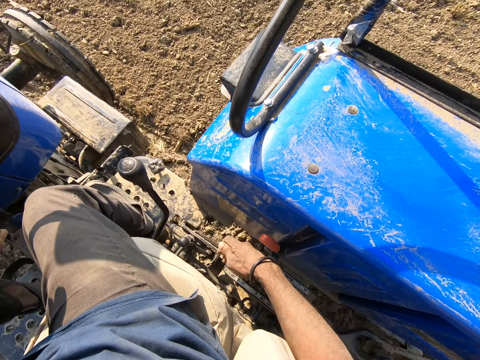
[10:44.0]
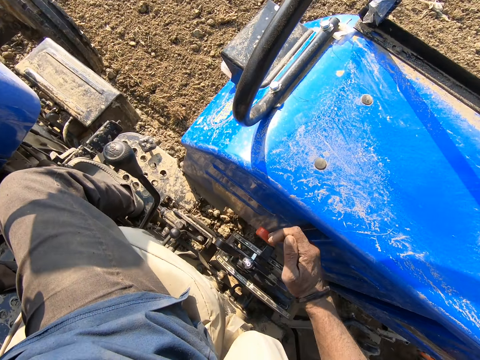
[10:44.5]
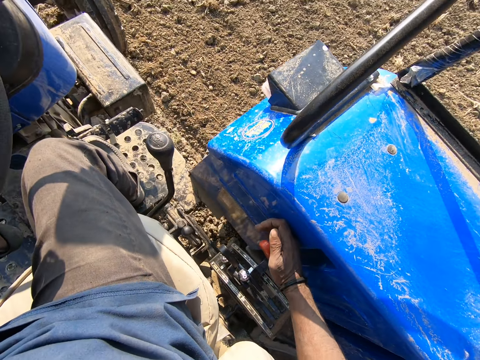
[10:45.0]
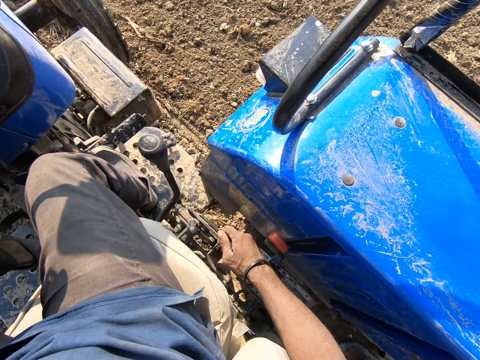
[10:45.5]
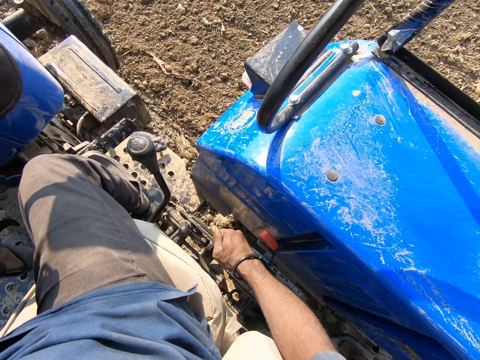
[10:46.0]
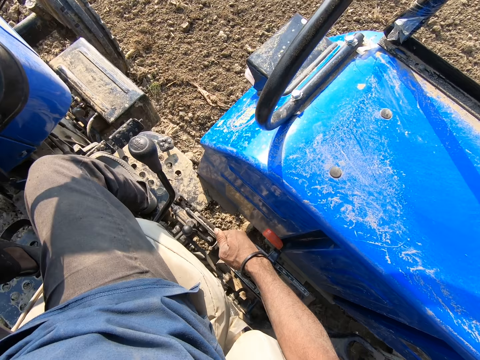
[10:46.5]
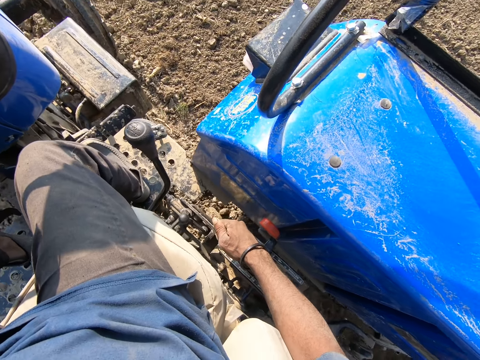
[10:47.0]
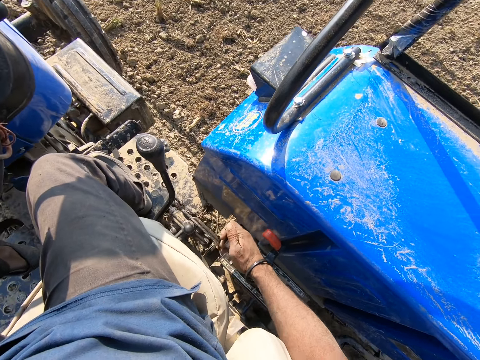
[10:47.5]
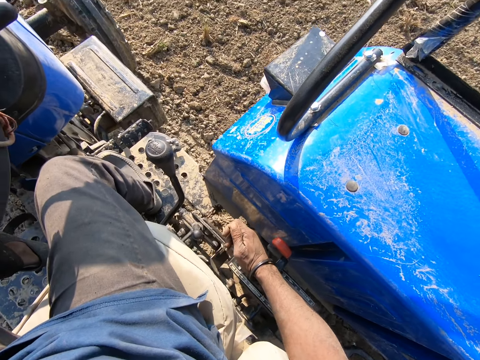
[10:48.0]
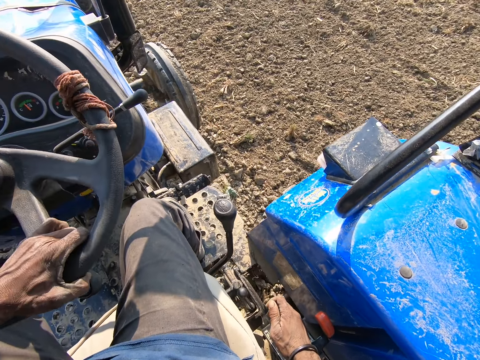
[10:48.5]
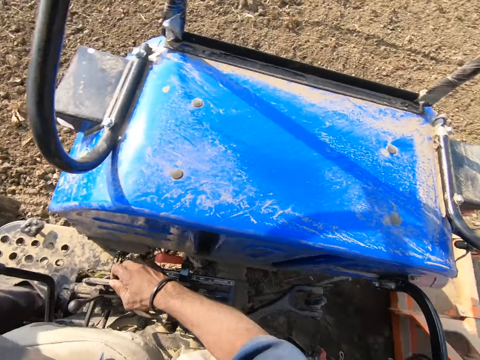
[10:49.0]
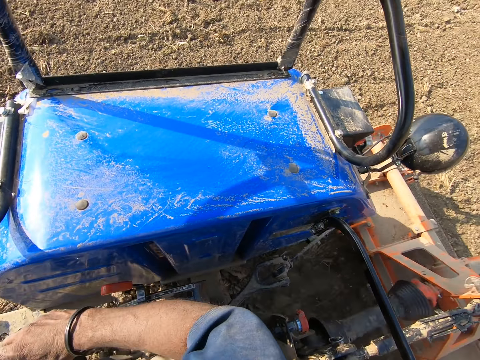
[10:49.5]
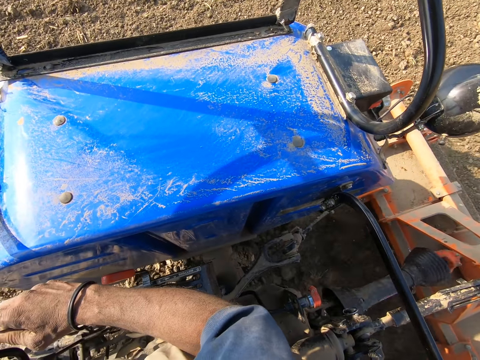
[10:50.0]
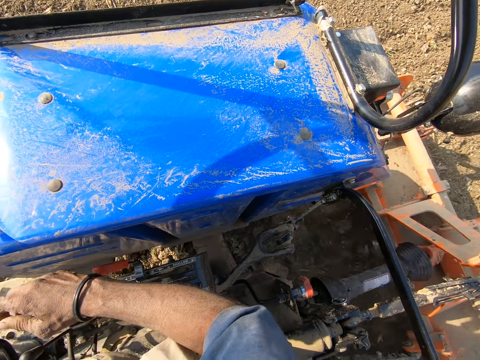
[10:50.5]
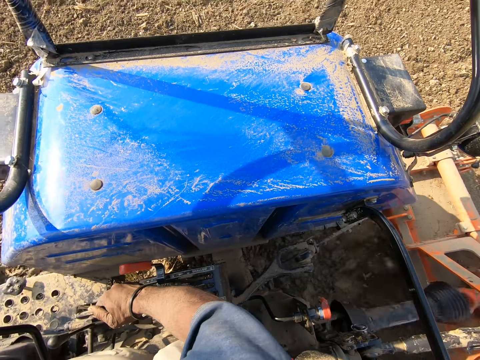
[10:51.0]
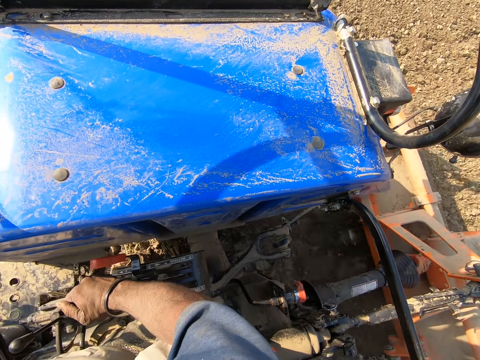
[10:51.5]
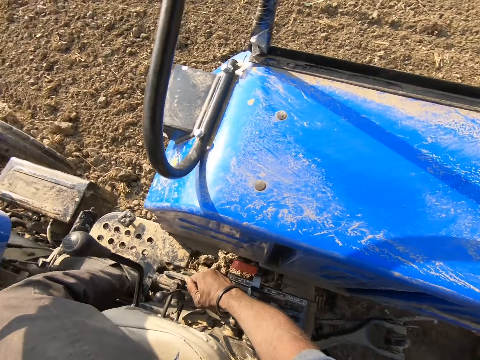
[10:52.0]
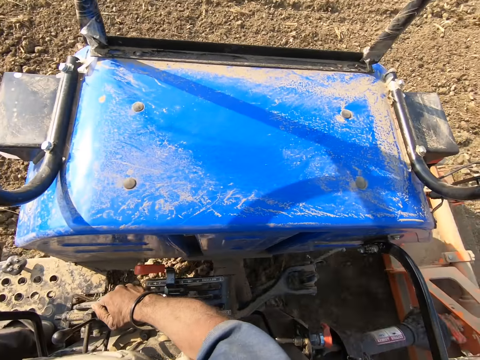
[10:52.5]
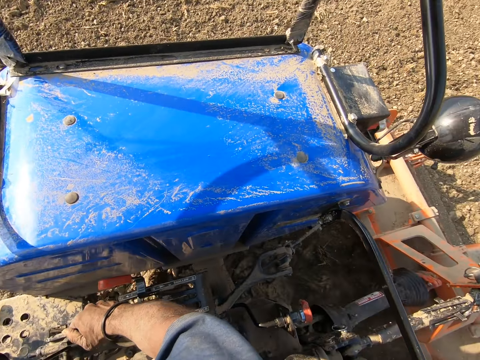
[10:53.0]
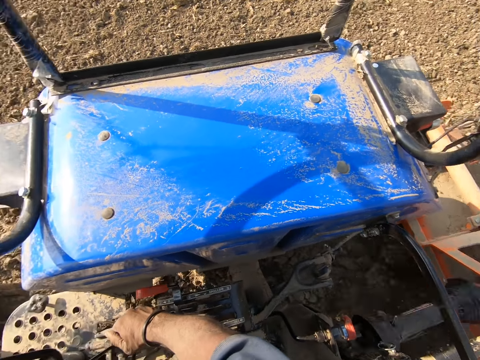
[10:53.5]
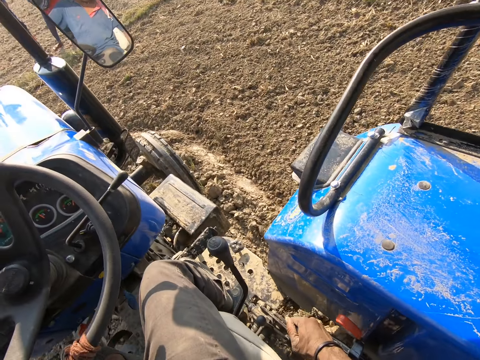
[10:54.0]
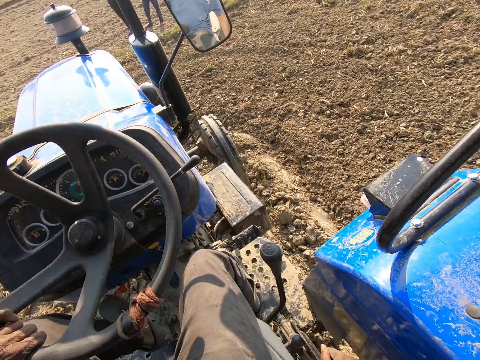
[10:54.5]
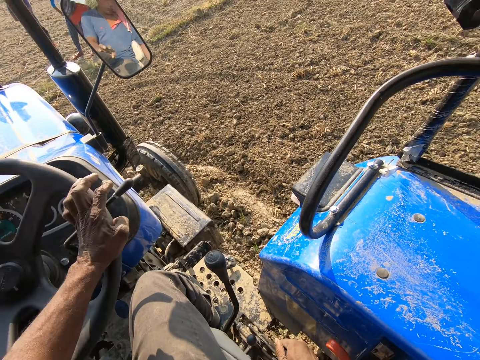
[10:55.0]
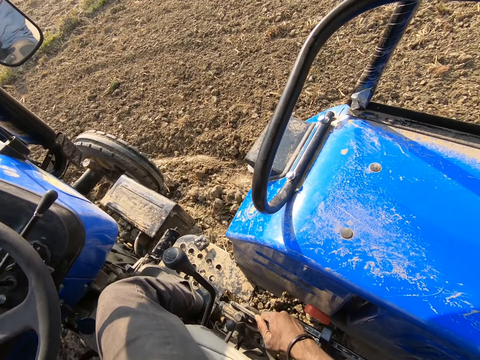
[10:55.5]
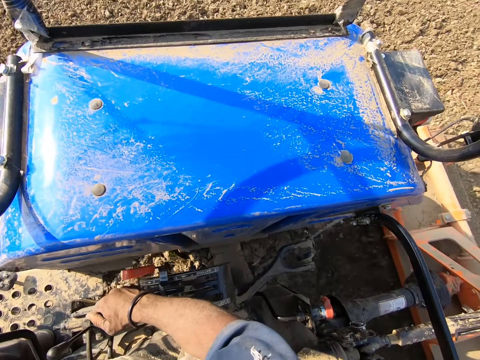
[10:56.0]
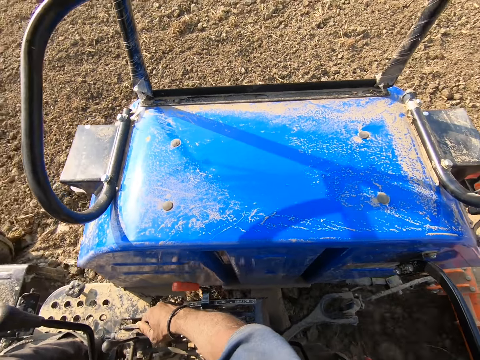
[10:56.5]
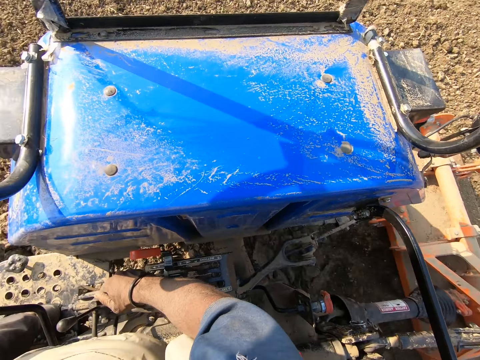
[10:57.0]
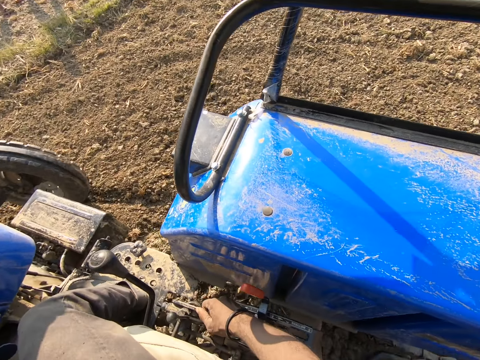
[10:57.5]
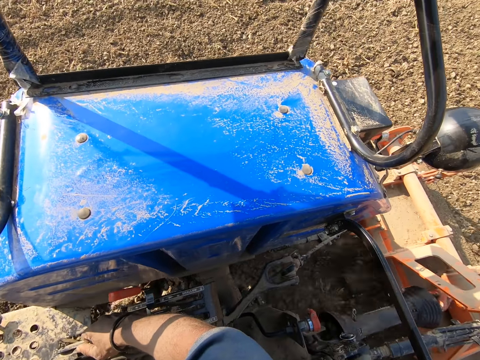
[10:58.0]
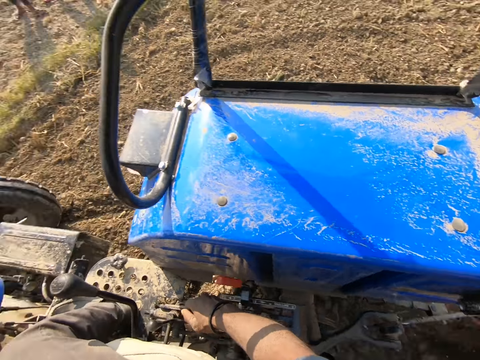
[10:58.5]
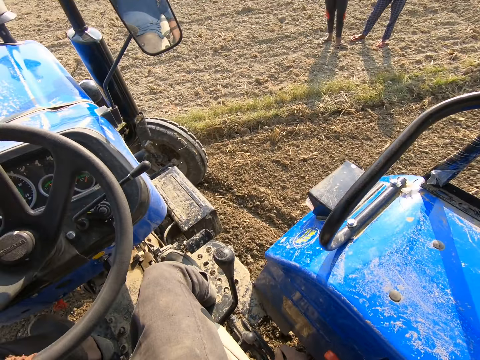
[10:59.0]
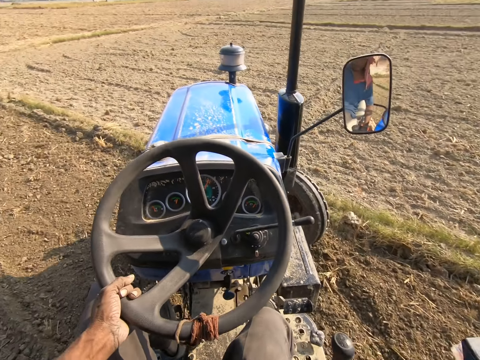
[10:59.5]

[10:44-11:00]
The two men stand. The camera wearer turns the steering of the tractor with the left hand. They look at the back of the ploughing tractor.

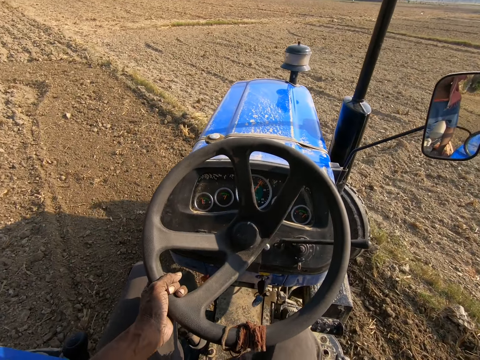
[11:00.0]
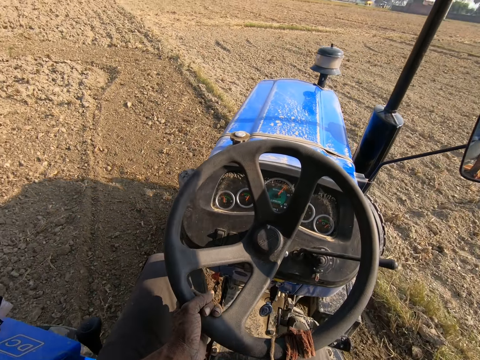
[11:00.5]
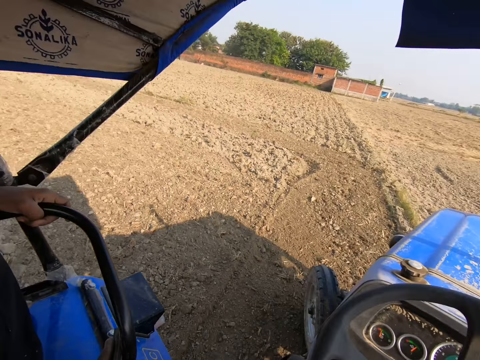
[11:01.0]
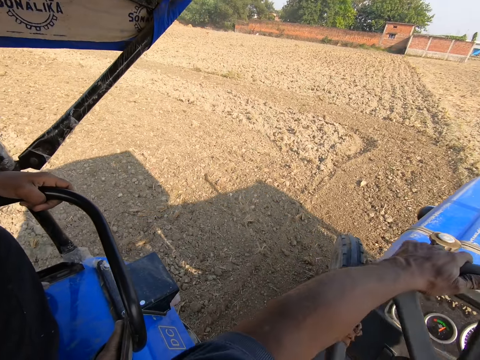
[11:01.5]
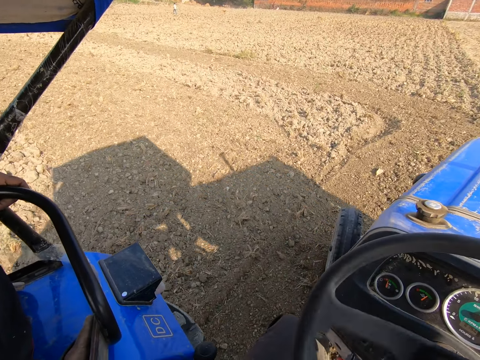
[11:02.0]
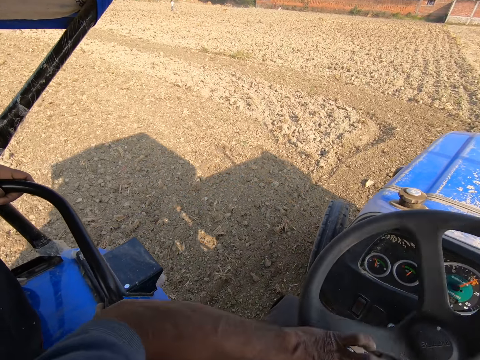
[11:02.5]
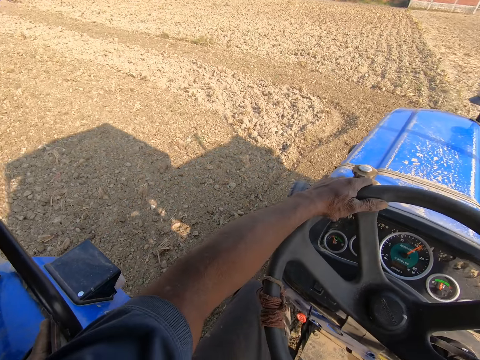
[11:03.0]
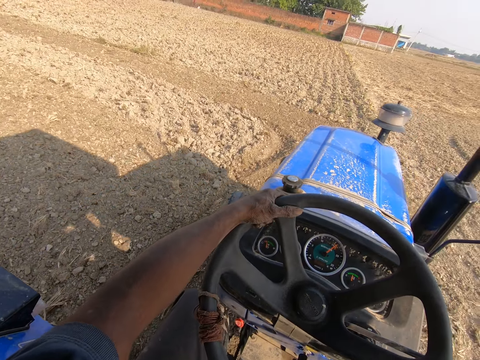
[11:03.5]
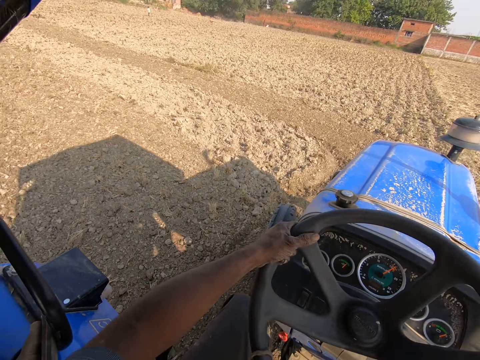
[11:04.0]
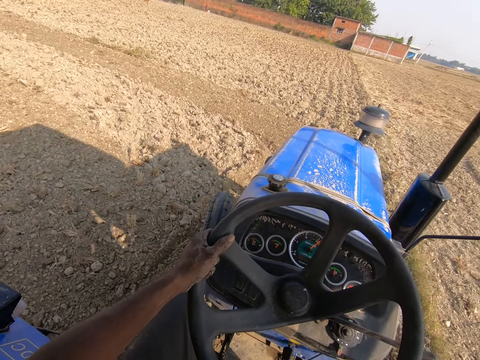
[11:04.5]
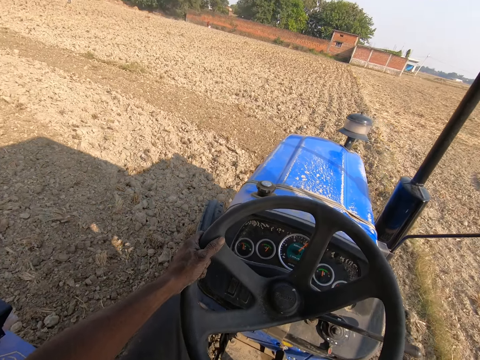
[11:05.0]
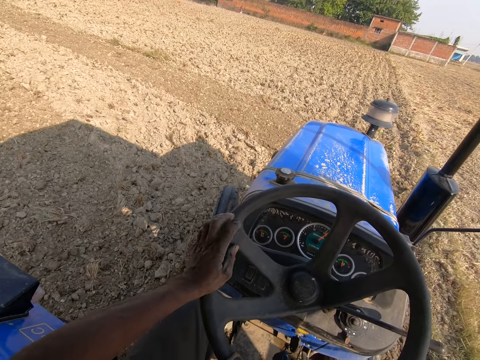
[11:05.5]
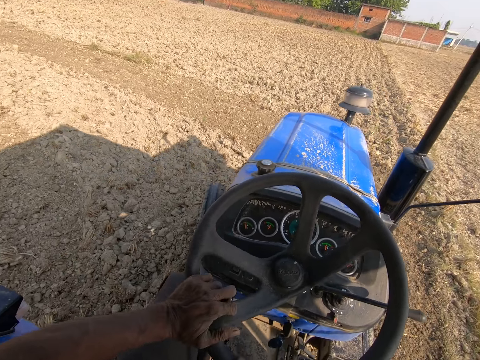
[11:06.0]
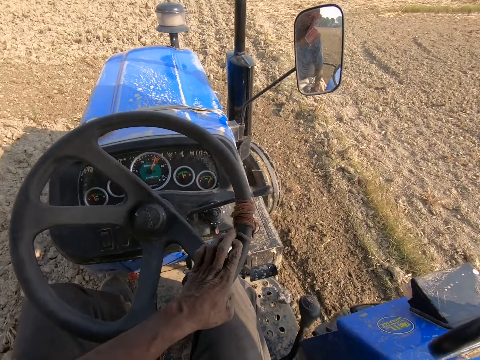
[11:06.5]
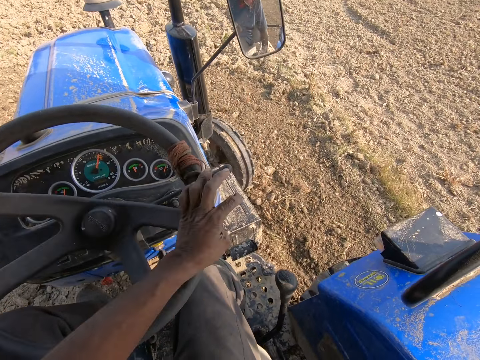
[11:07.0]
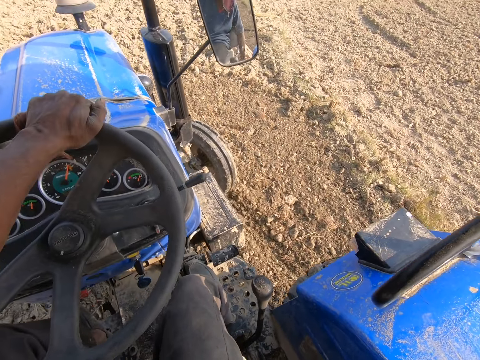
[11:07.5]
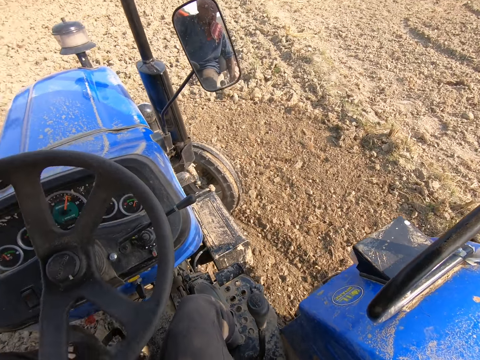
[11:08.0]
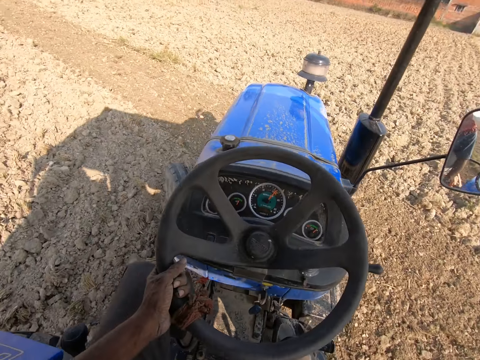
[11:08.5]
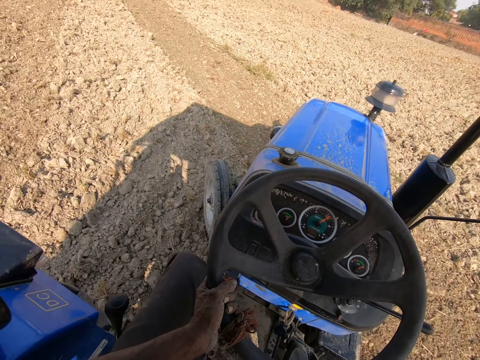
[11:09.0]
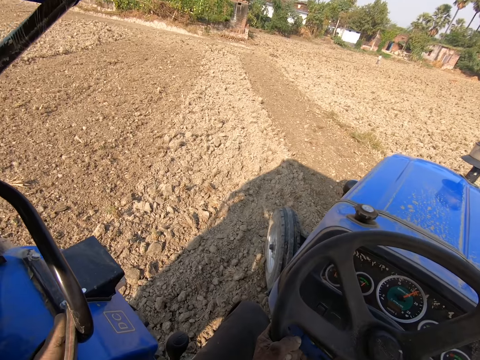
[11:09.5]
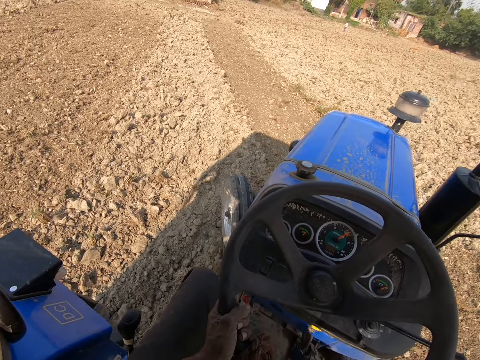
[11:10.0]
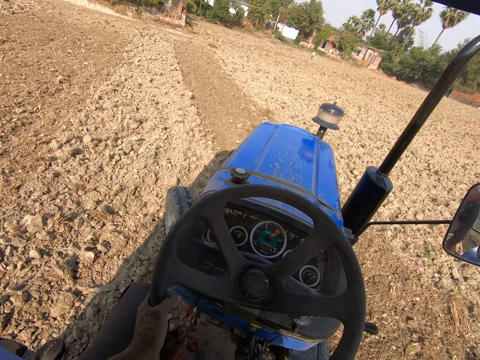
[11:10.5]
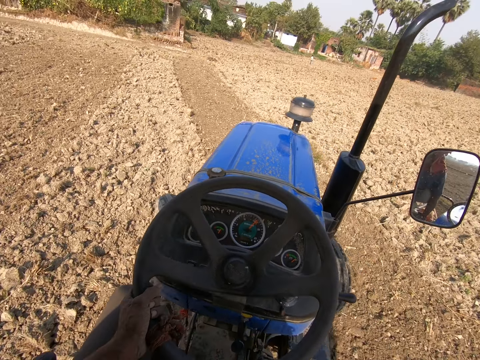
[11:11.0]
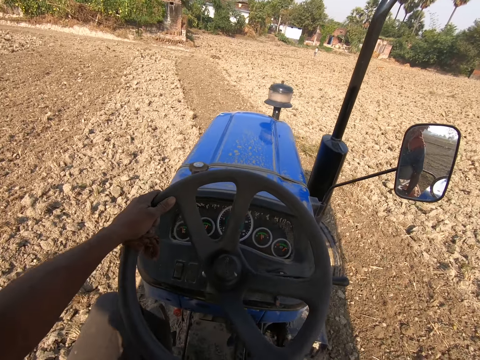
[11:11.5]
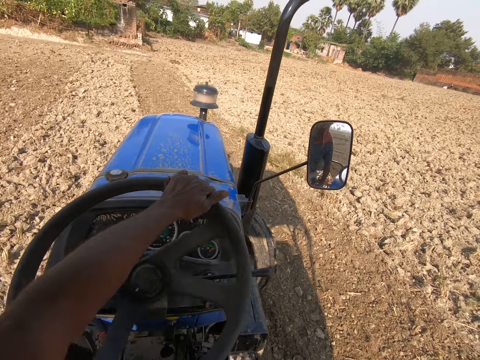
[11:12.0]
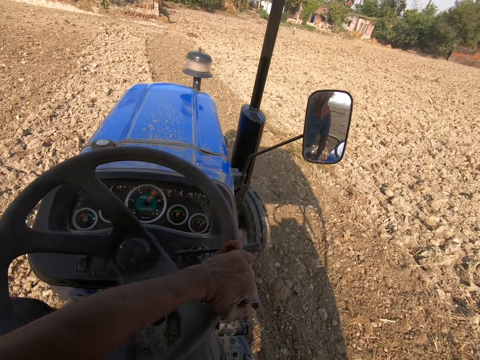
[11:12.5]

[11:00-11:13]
The camera wearer turns the steering of the tractor with the left hand.
